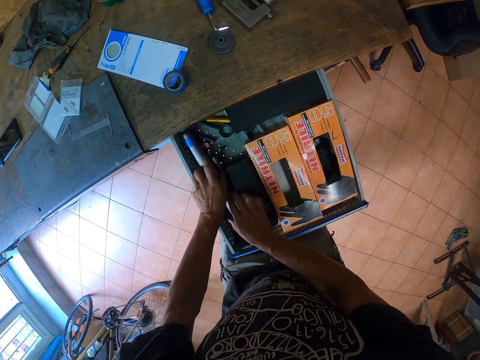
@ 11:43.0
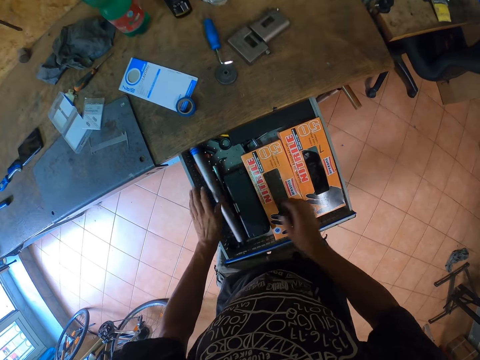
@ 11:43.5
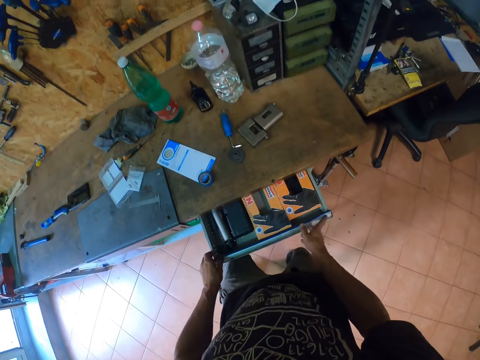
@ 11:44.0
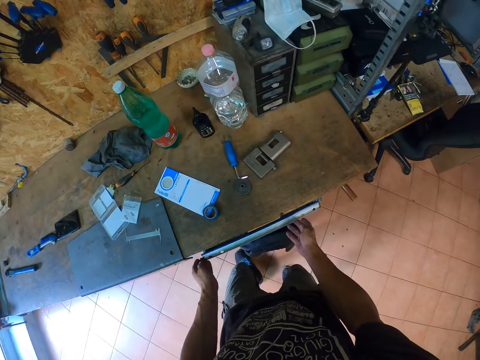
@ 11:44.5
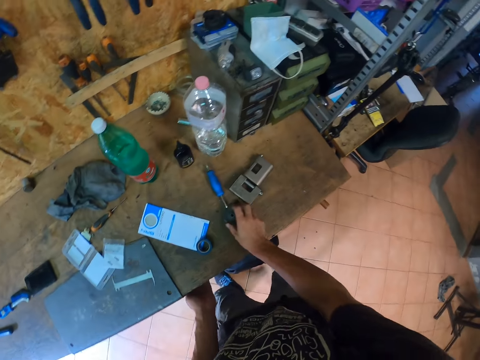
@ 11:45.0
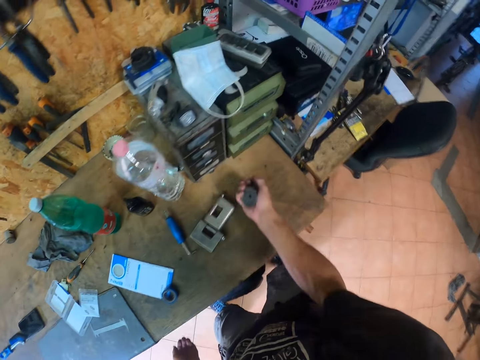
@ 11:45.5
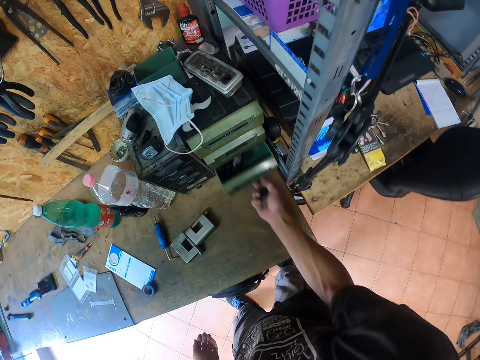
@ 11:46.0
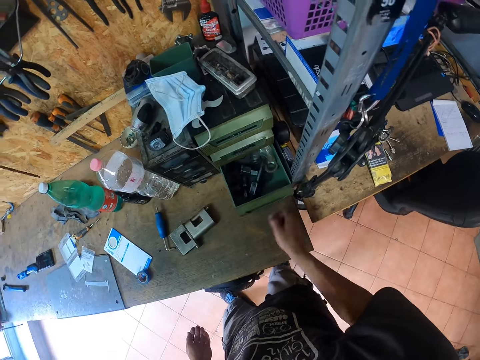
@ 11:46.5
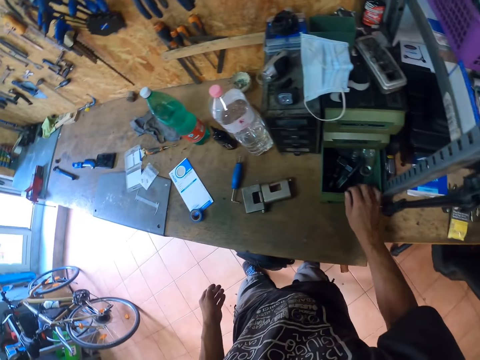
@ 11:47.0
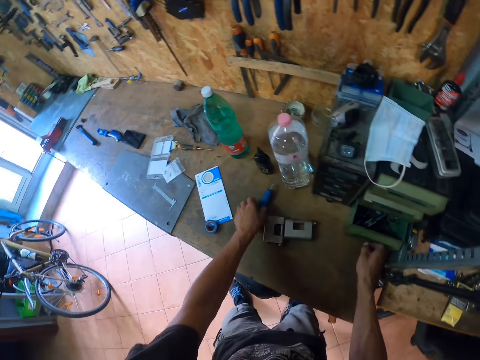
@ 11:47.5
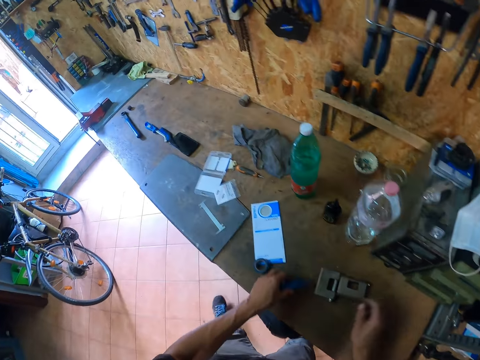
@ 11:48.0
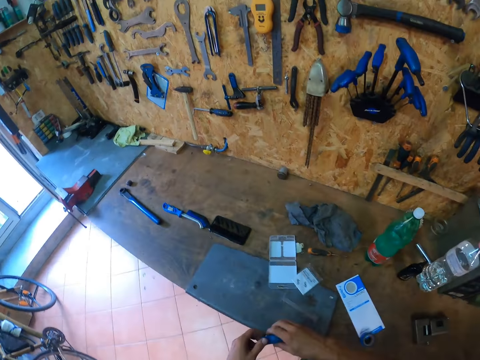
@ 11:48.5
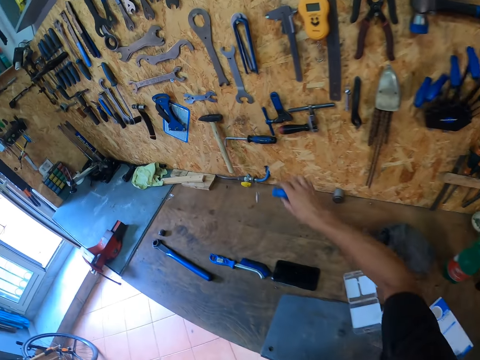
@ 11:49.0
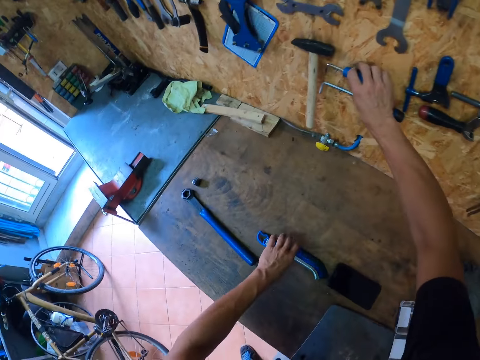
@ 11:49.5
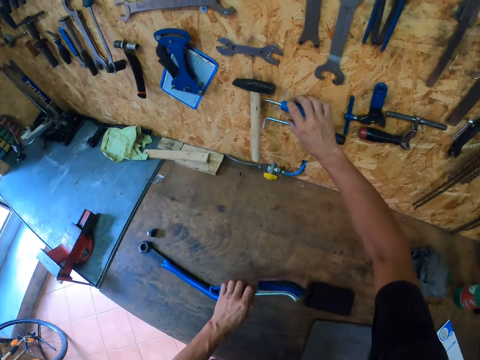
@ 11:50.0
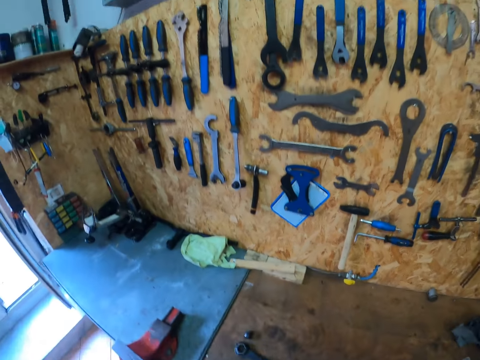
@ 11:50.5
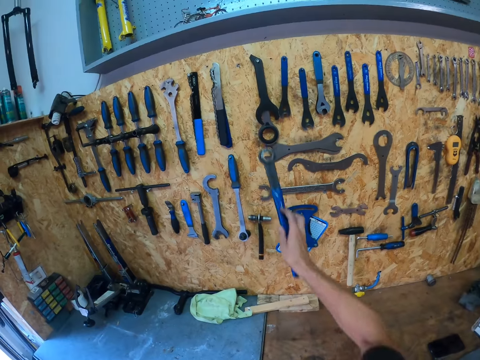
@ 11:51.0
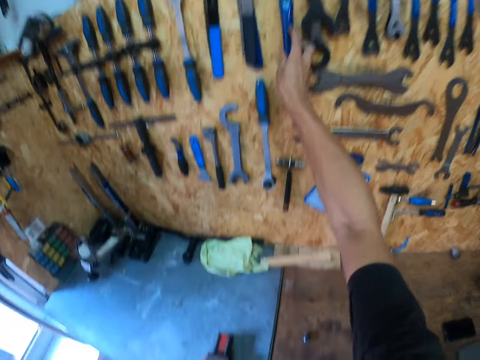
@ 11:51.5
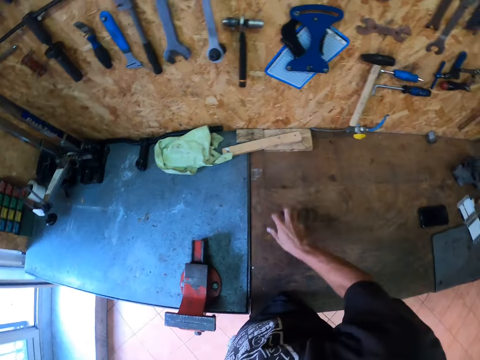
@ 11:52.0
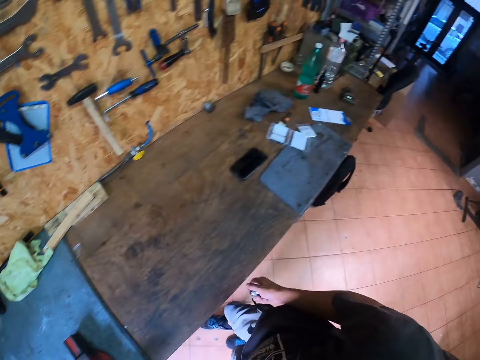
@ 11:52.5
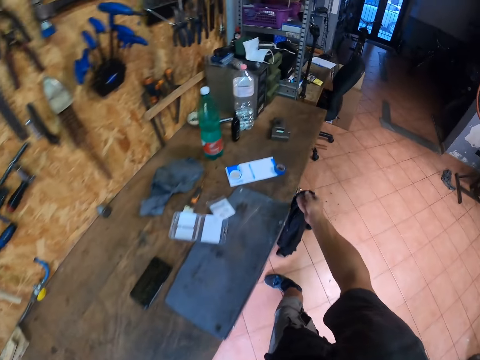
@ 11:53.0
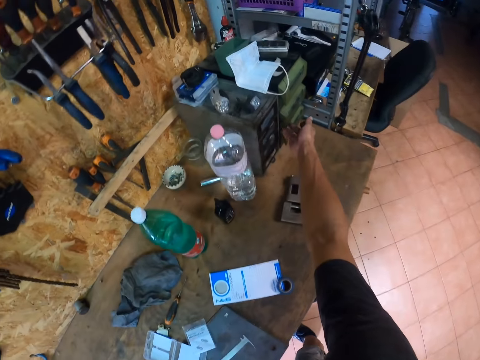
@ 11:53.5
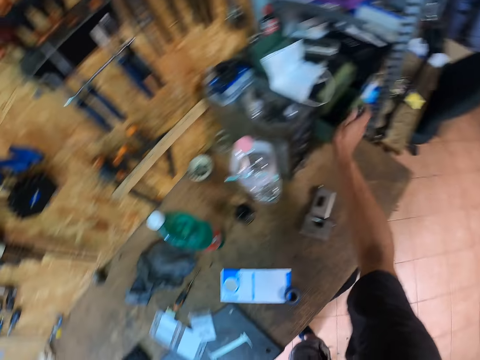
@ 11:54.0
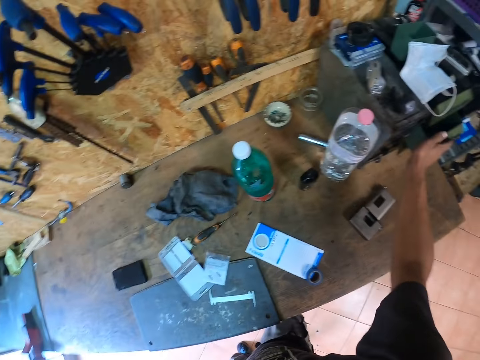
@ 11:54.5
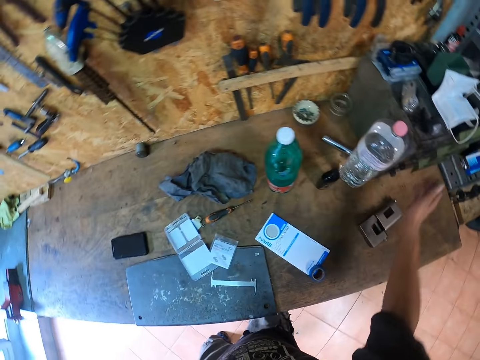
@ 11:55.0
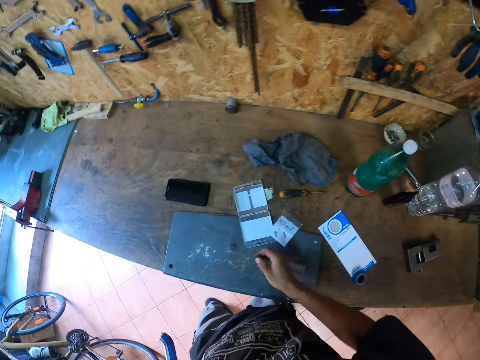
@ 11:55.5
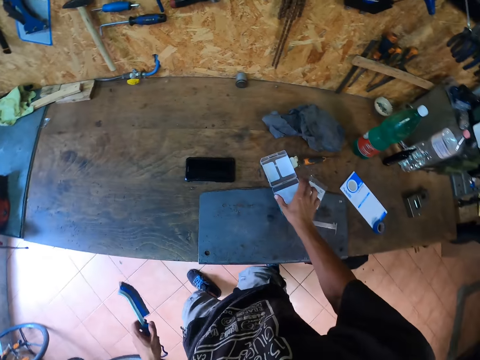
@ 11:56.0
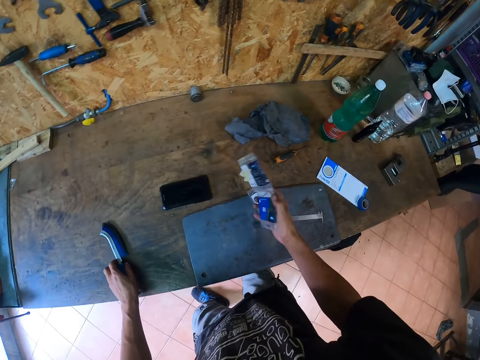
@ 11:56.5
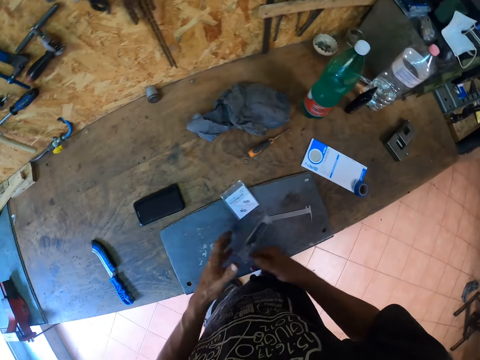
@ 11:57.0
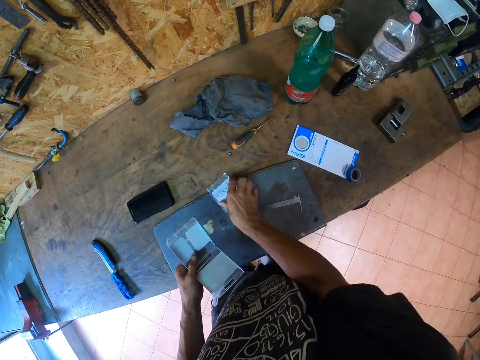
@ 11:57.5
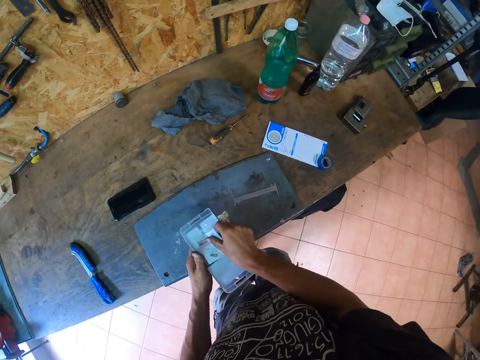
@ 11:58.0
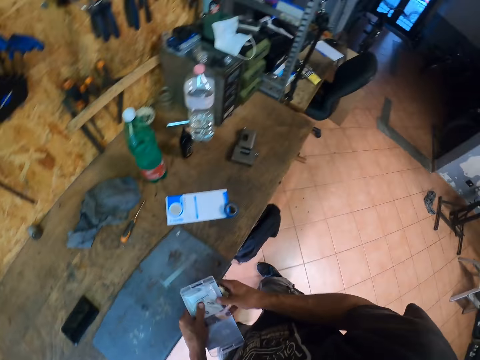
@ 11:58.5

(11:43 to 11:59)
The camera wearer closes the drawer with both hands. He takes a tool from the desk with his right hand. He opens a drawer on the desk with his right hand. He puts the tool in the drawer with his right hand. He closes the drawer with his right hand. He picks another tool with his left hand. He hangs the tool on a rack with his right hand. He takes another tool from the desk with his left hand. He hangs the tool on the rack with his right hand. He picks another tool from the desk. He opens the drawer on the desk. He puts the tool in the drawer. He closes the drawer. He picks up a plastic storage box. He carries two sets of tools from the desk.

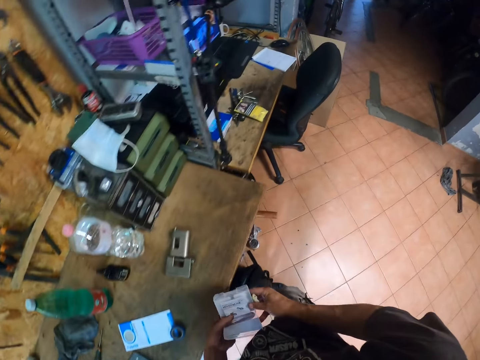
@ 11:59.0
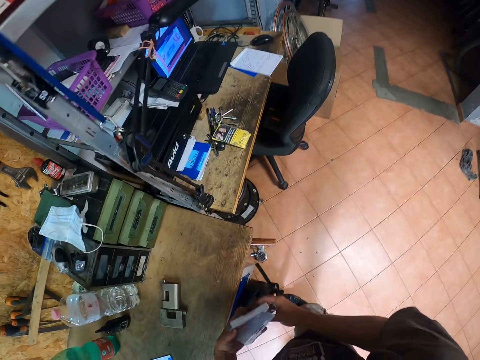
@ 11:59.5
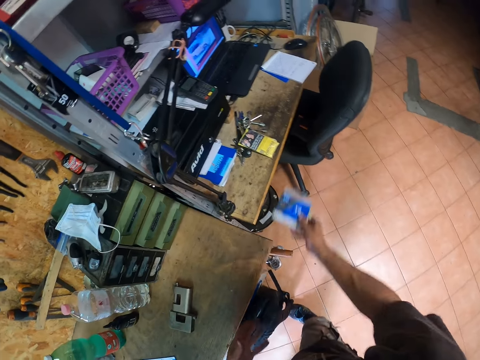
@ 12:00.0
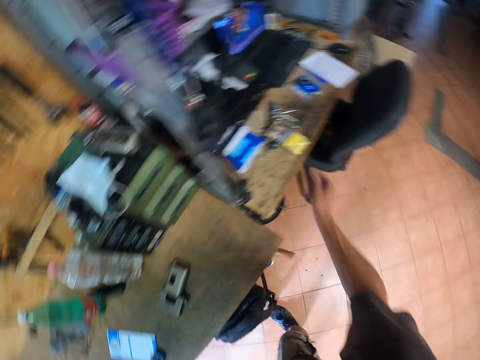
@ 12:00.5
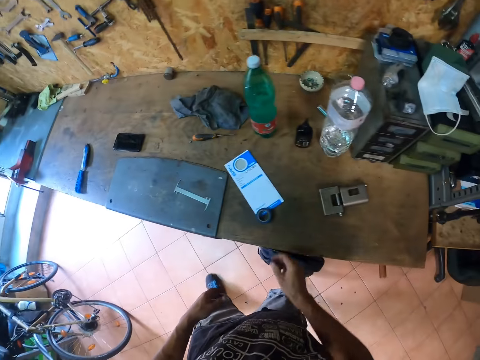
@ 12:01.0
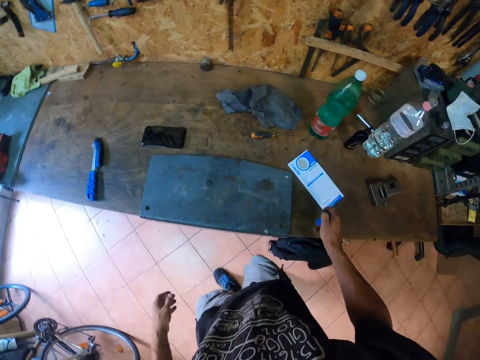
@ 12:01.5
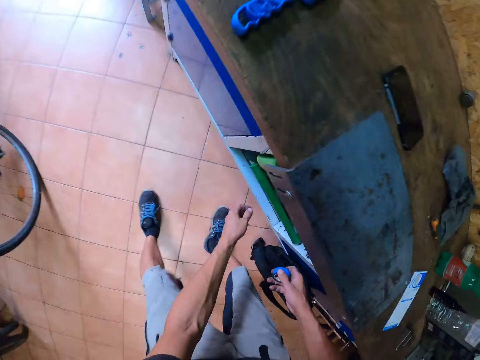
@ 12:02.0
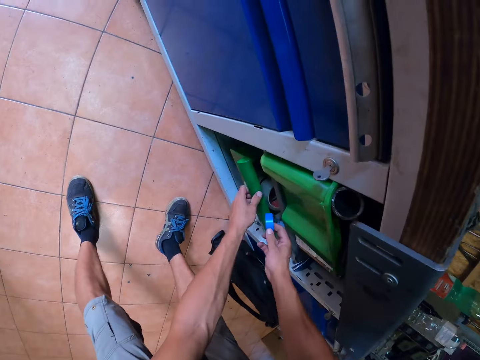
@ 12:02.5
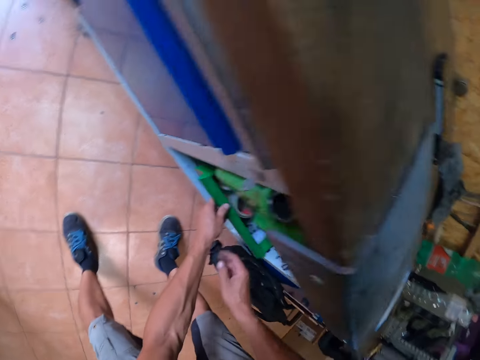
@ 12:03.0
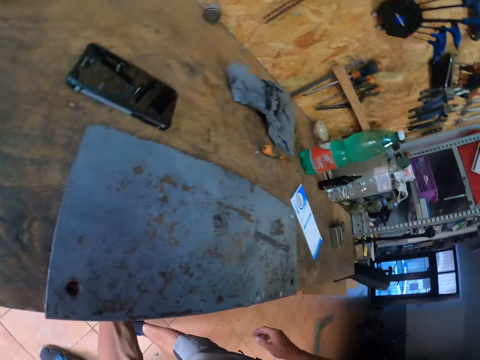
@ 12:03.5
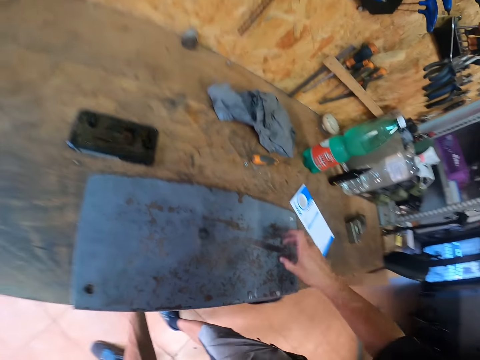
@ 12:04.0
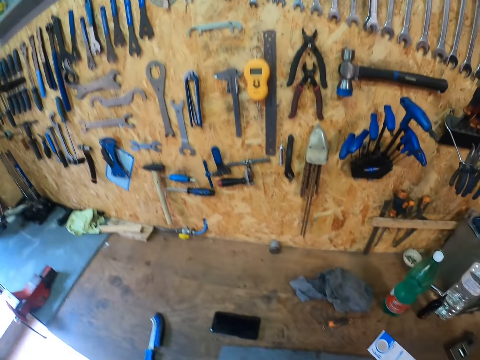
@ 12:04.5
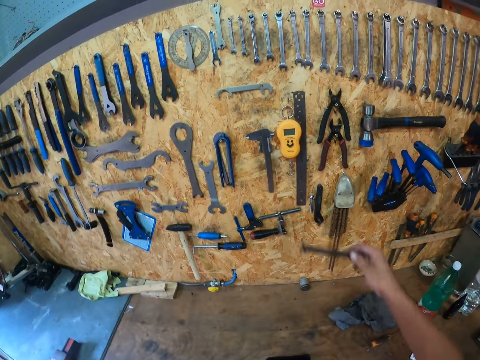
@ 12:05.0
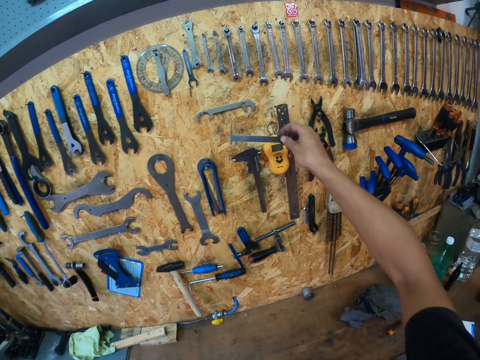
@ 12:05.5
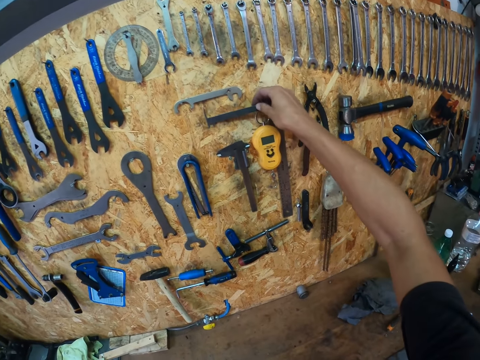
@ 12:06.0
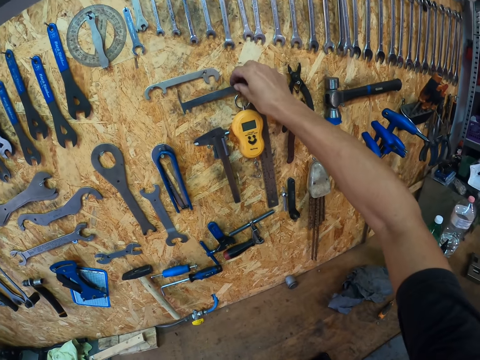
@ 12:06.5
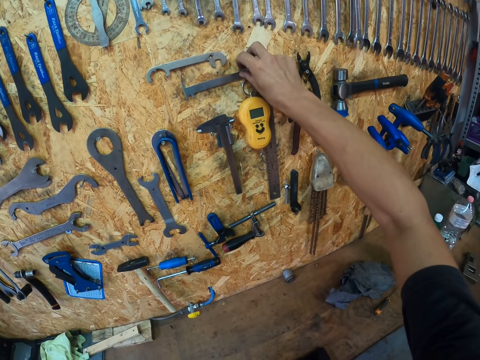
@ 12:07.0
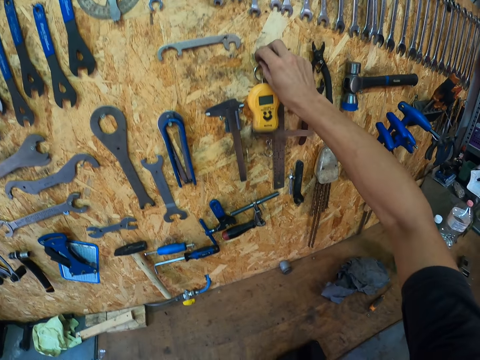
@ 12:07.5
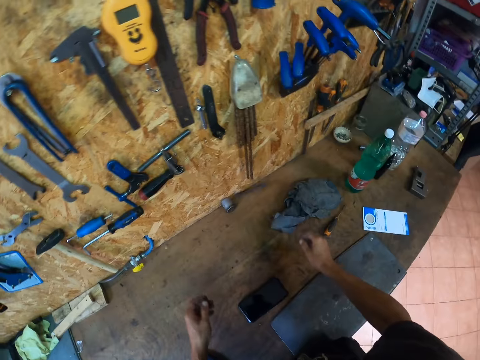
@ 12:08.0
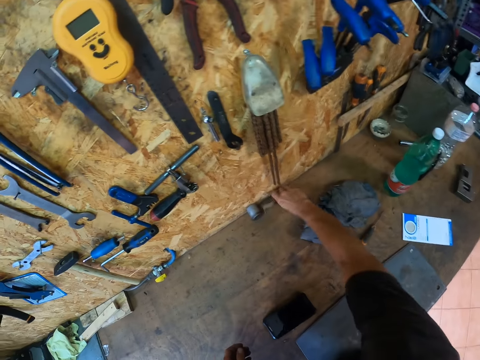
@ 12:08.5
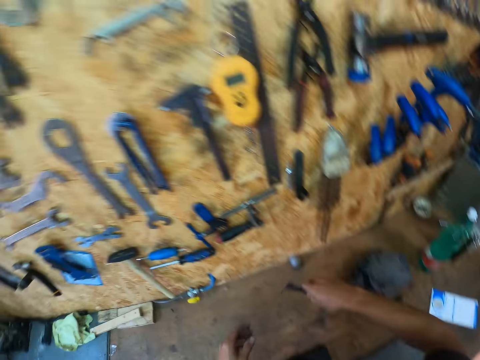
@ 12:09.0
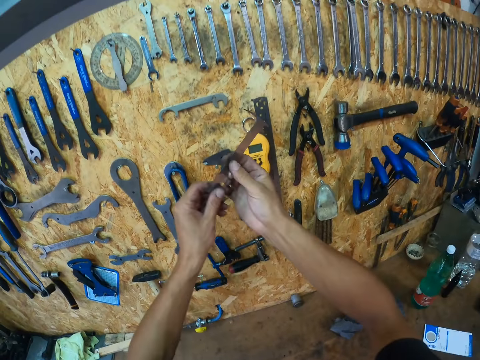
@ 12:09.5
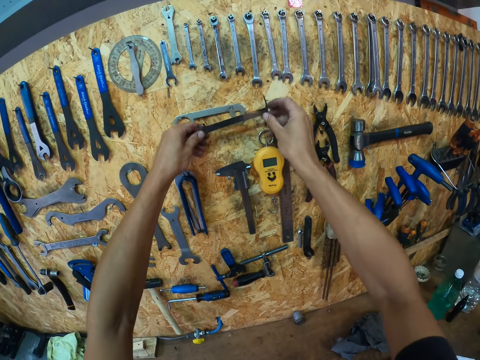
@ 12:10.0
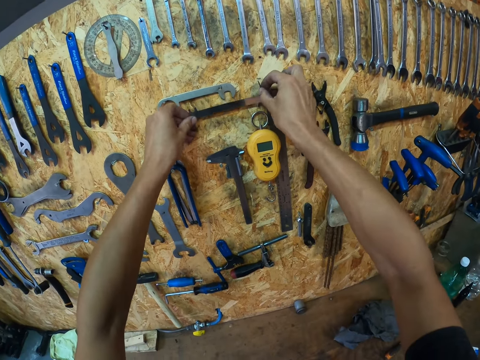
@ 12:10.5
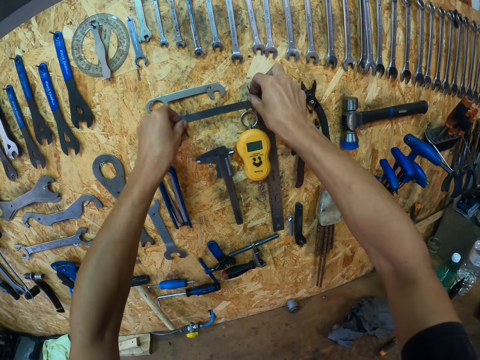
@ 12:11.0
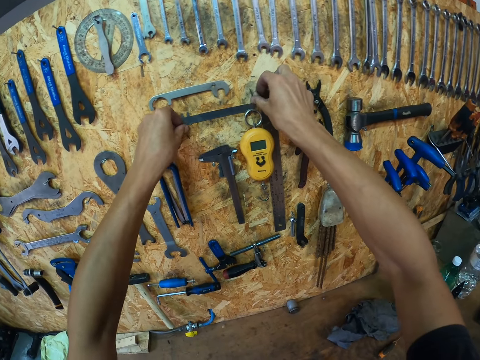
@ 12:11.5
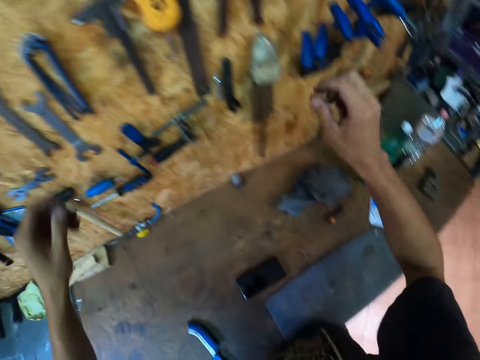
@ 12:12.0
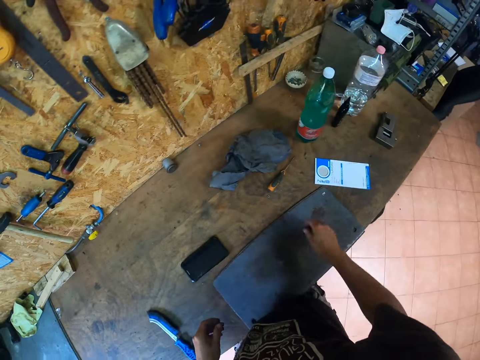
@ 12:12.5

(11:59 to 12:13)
The camera wearer drops the sets on another desk with his right hand. He puts away the plastic storage box. He takes a rubber tape from the desk. He opens the drawer under the desk with his left hand. He closes the drawer with his left hand. He drops the rubber tape in the drawer. He takes another tool from the desk. He hangs something on the wall. He picks something. He hangs the tool on the rack.
